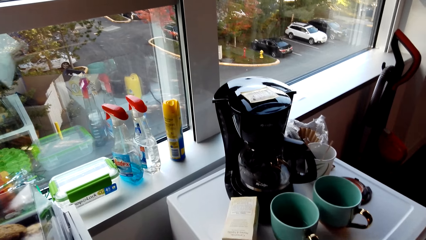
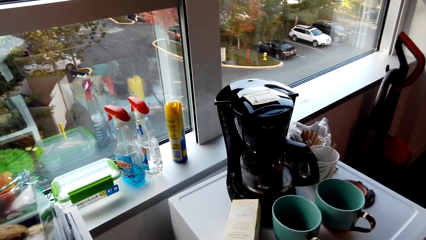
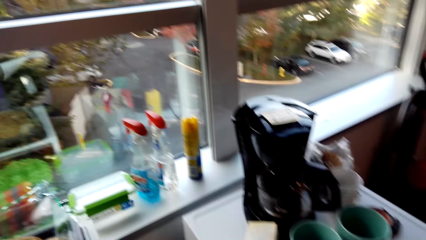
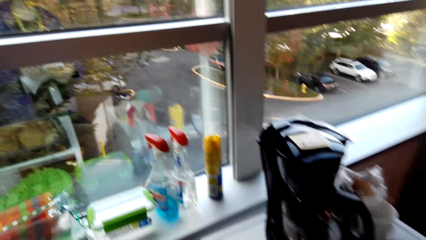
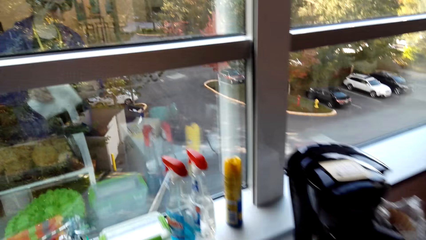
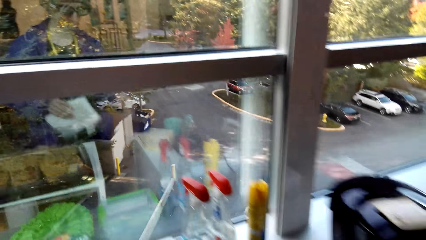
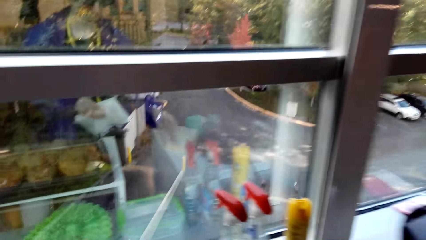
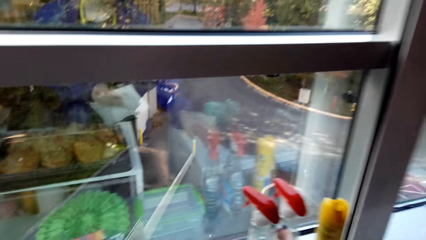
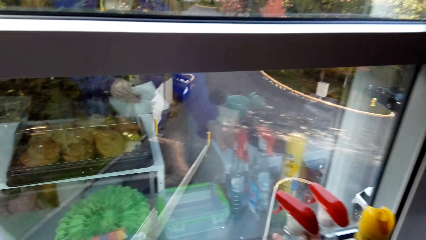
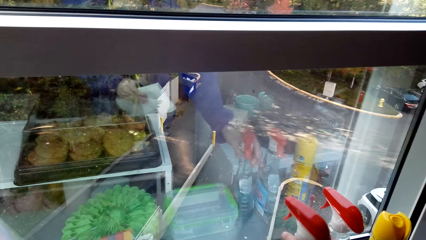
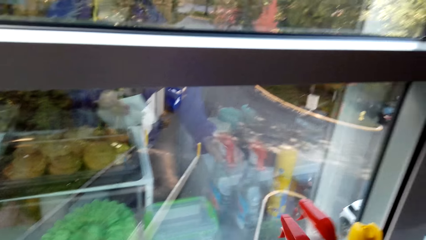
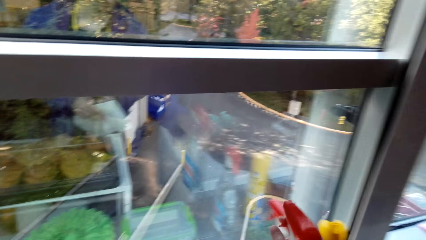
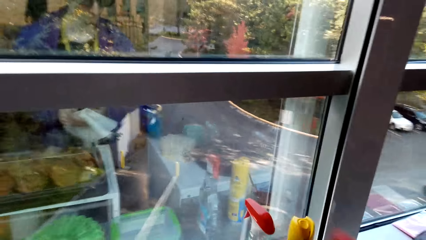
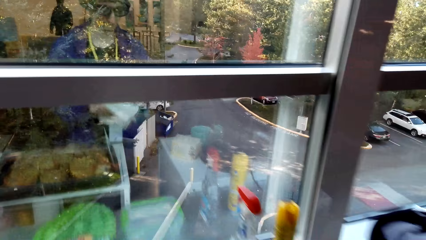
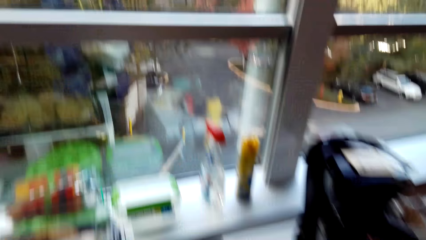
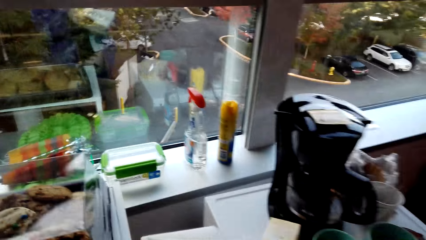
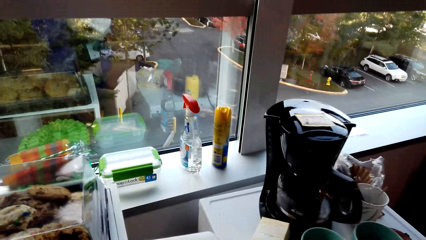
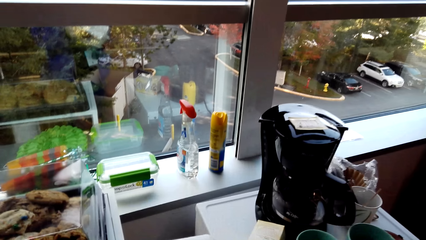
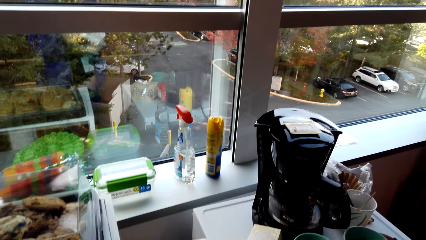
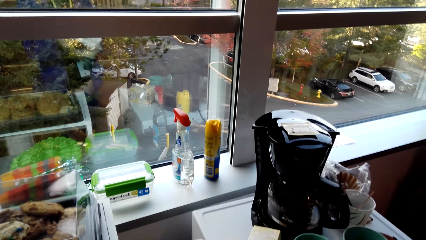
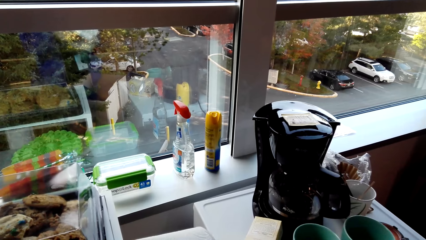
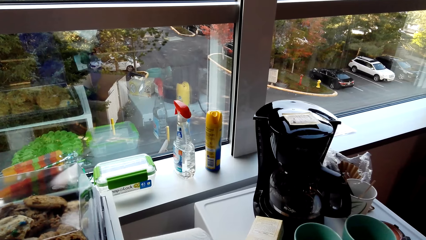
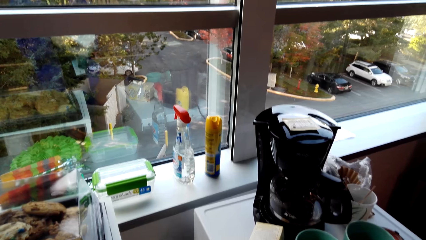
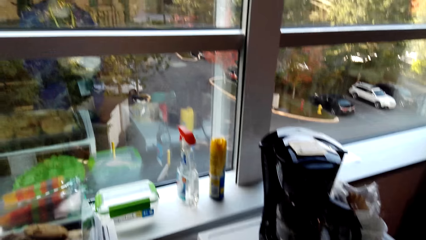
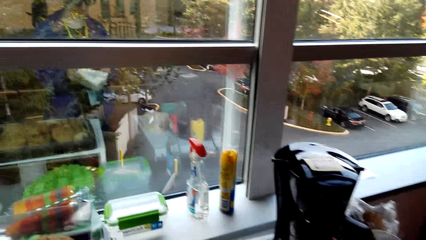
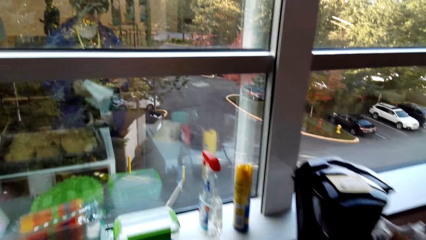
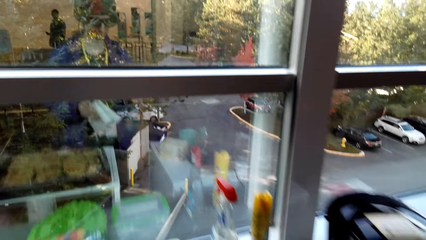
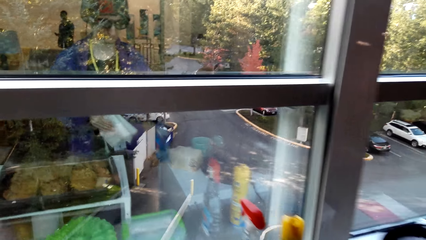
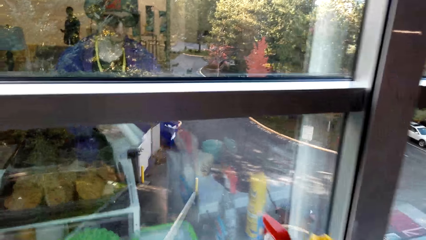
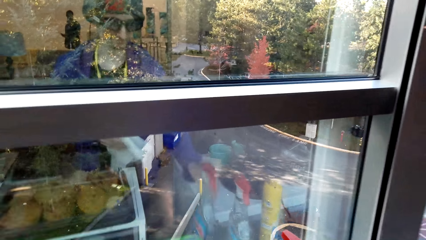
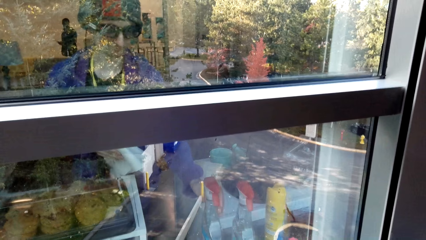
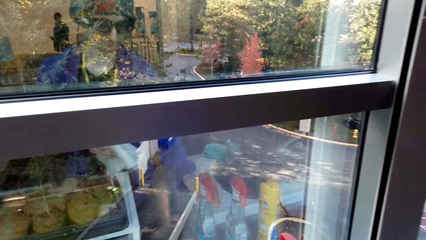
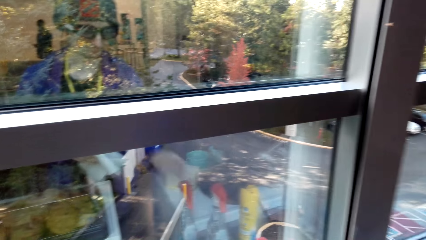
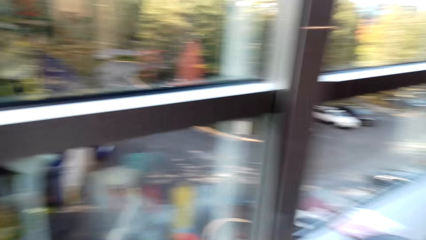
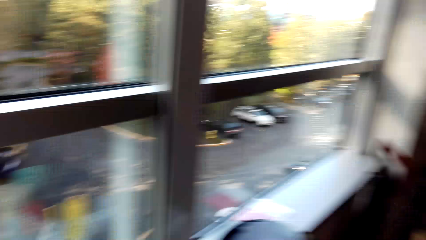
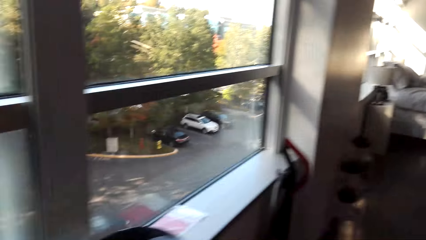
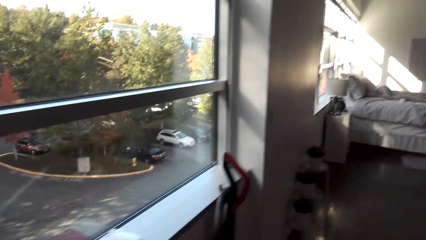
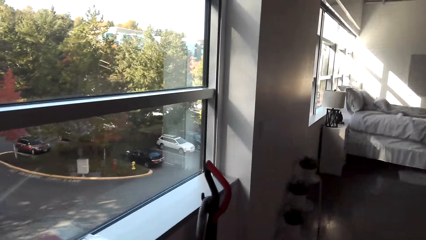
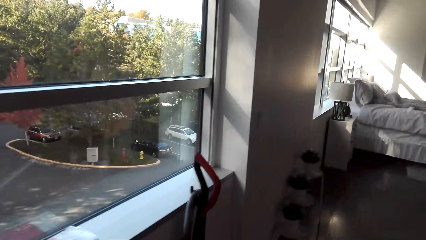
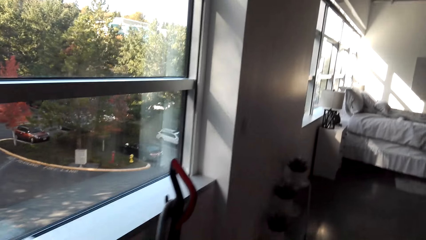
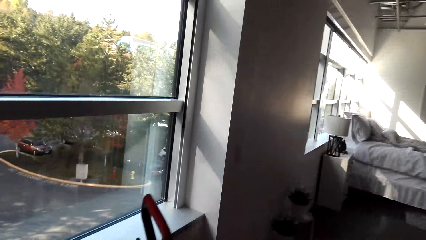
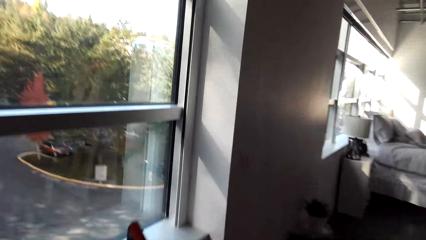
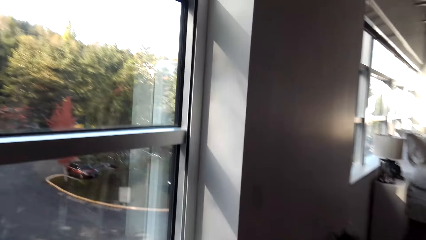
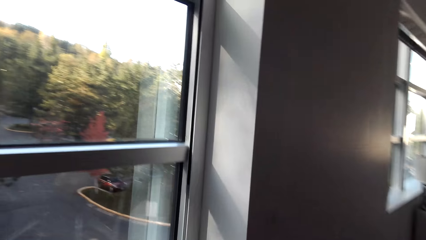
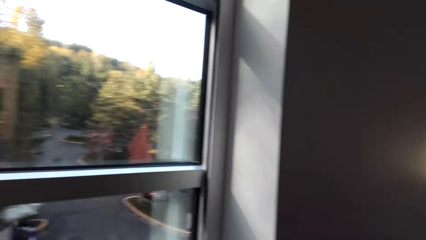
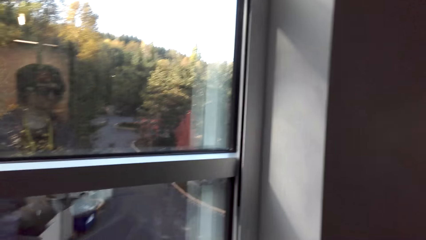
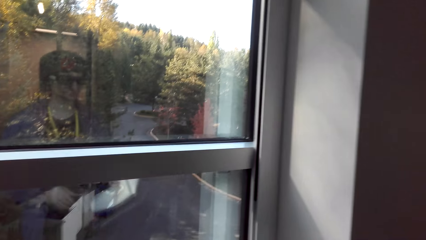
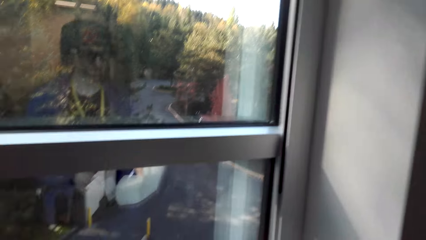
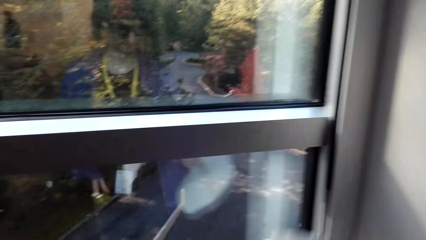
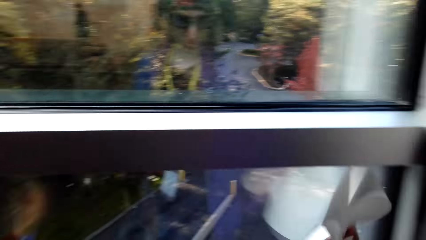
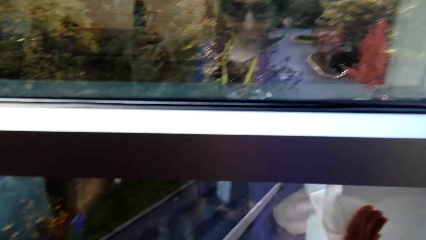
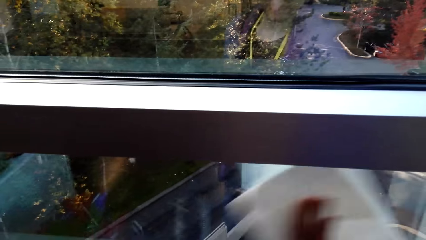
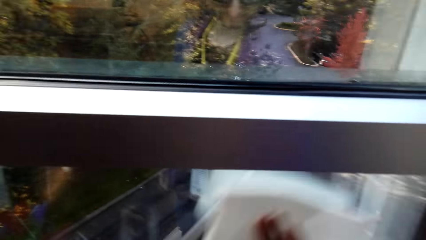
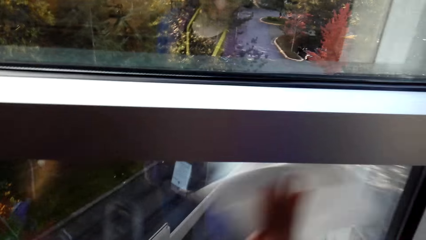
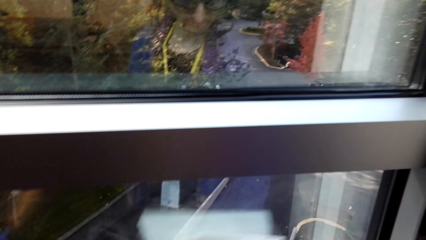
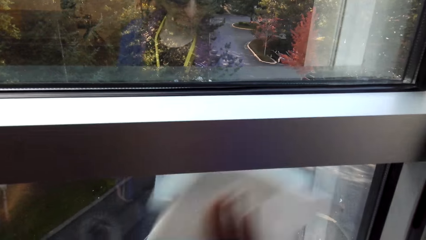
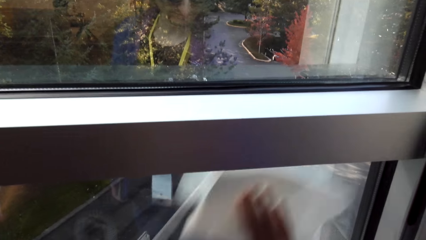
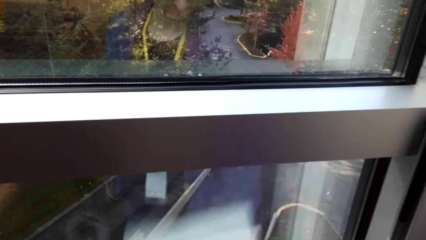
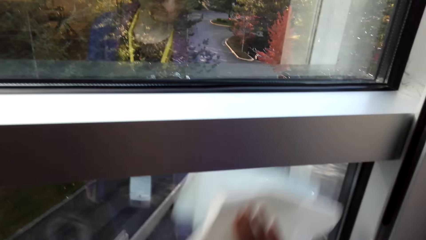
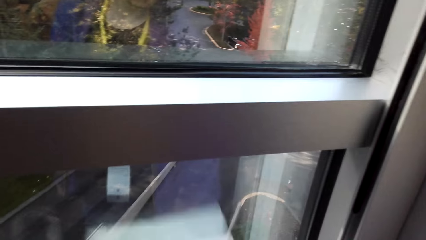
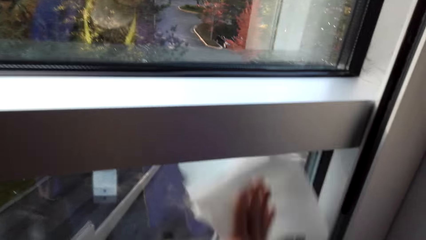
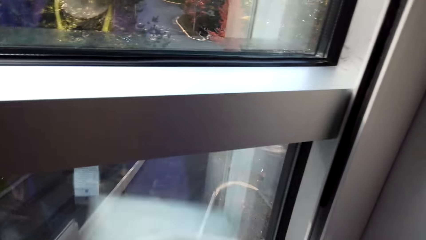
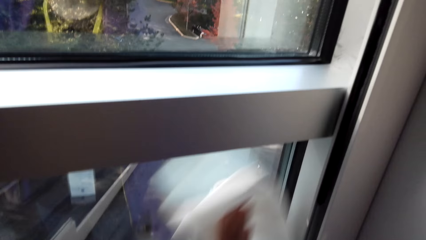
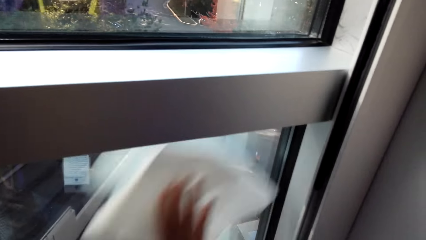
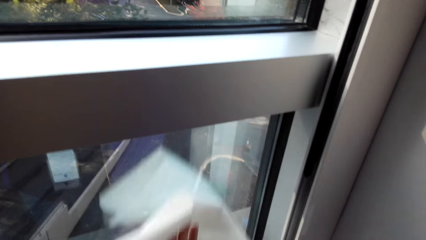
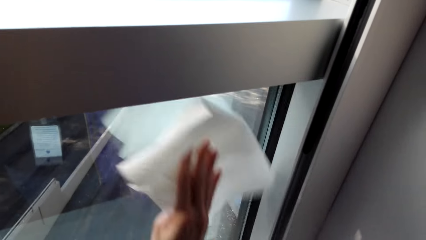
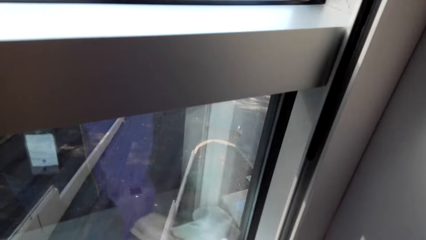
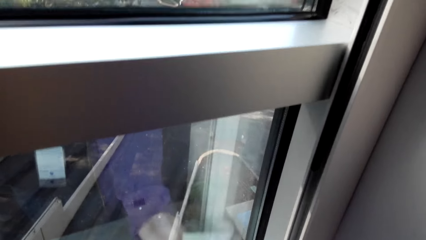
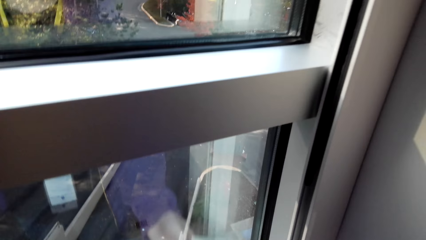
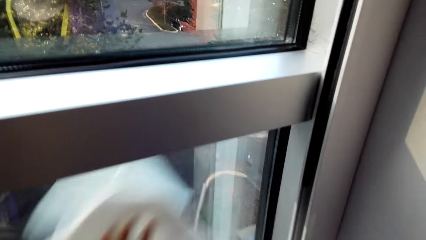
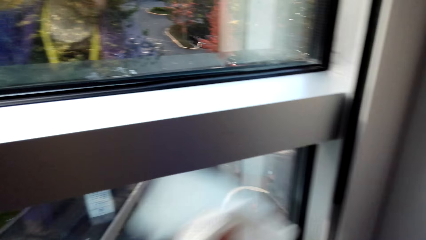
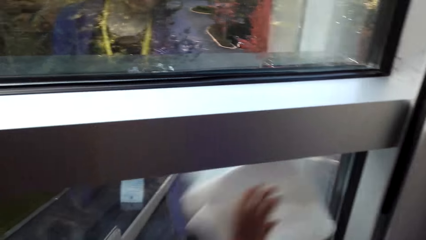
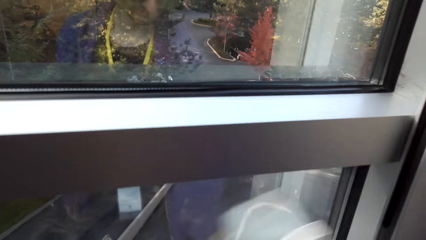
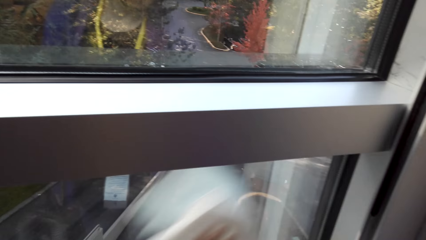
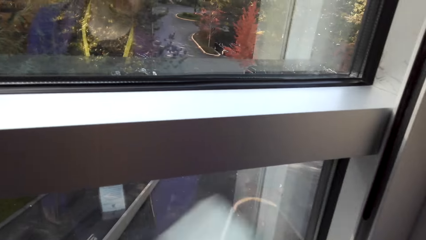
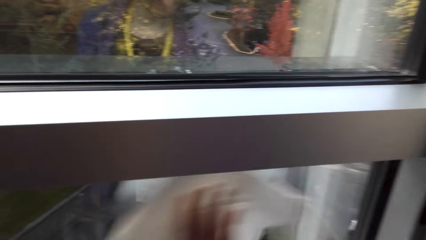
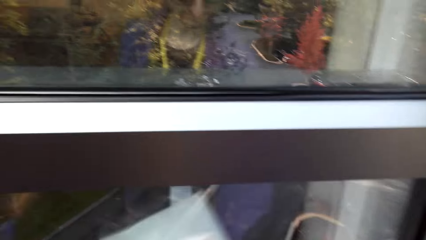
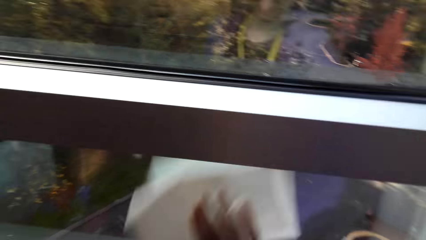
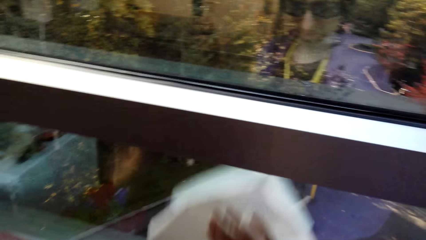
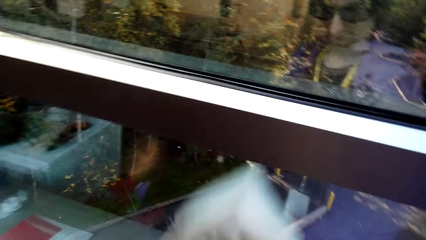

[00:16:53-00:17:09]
The camera wearer folds the serviette in the room. They take a spray. They spray the serviette. They put the serviette on the surface. They put cleaning soap on the table. They move beside the wall. They clean the window with the serviette.
